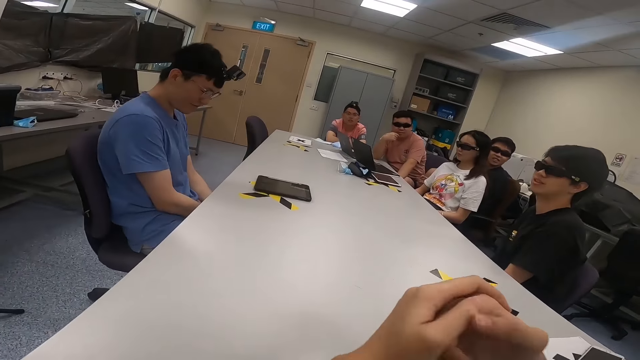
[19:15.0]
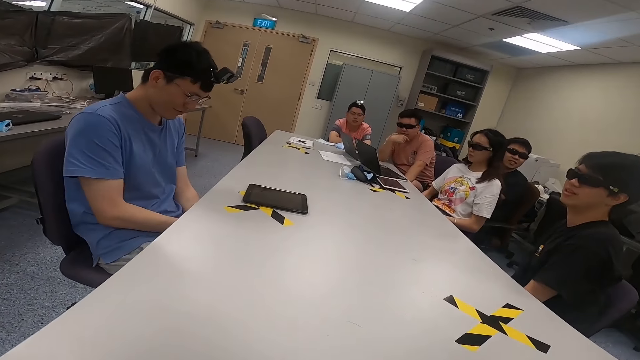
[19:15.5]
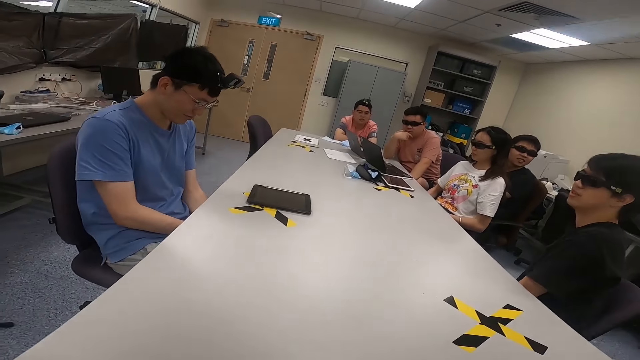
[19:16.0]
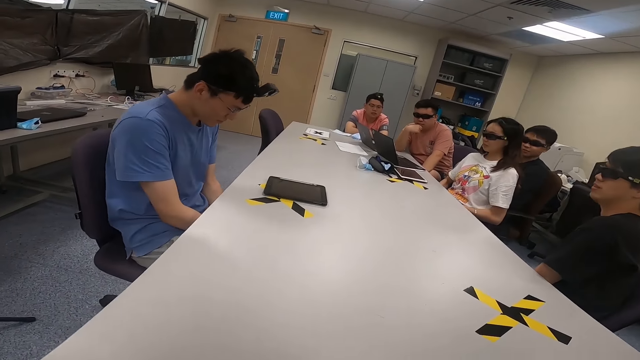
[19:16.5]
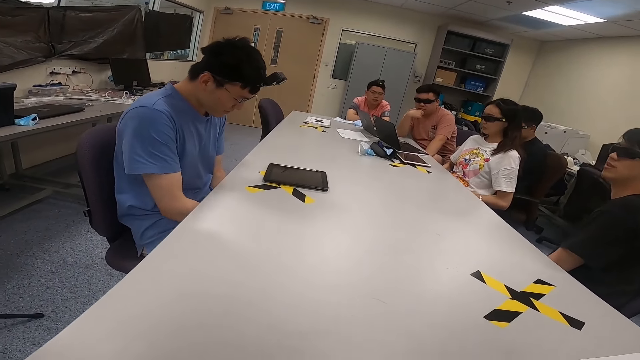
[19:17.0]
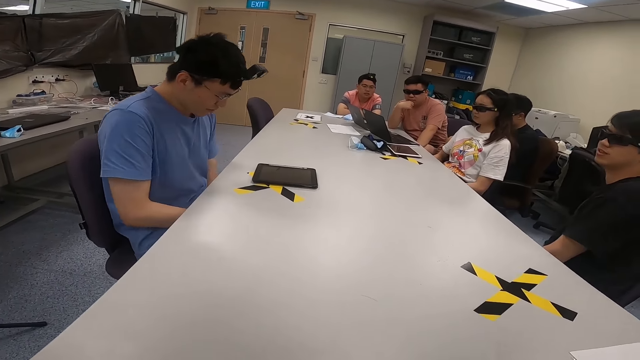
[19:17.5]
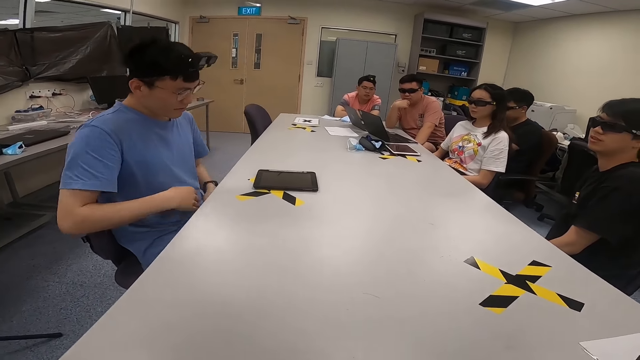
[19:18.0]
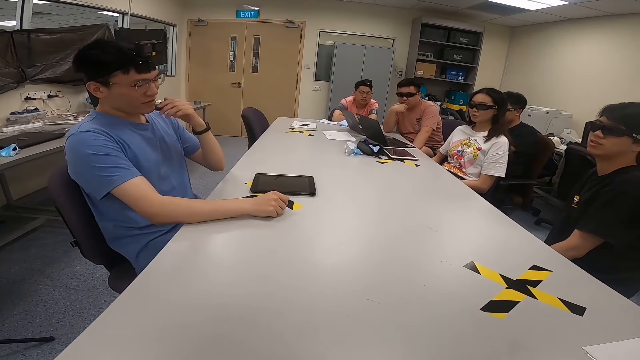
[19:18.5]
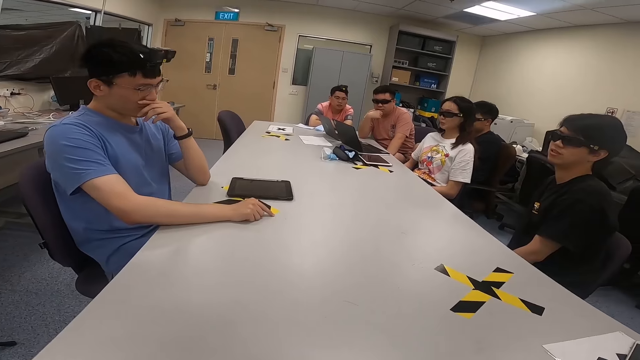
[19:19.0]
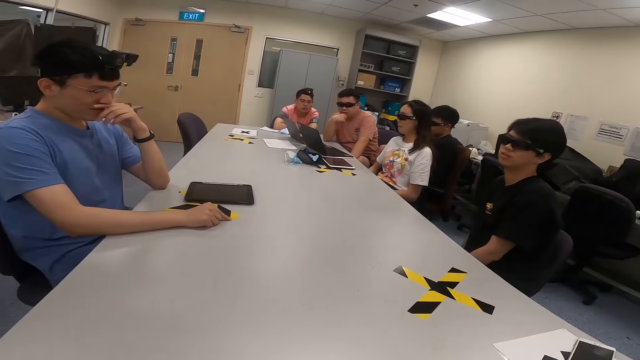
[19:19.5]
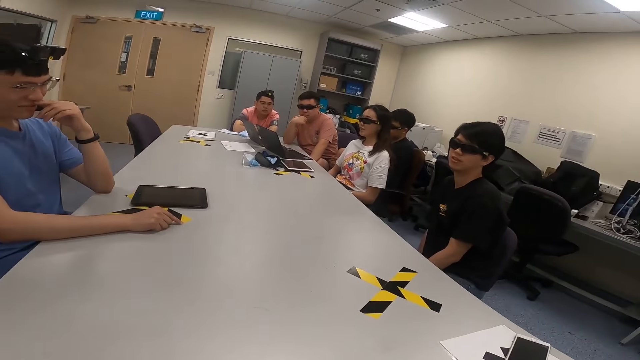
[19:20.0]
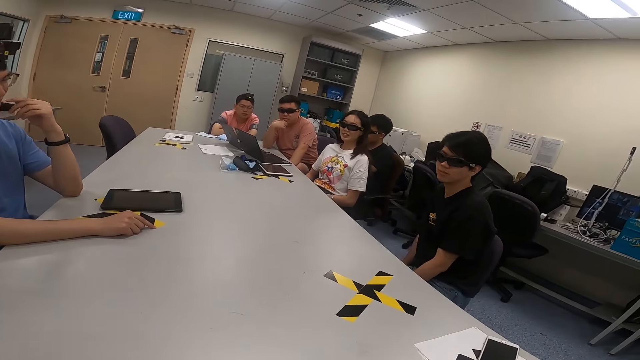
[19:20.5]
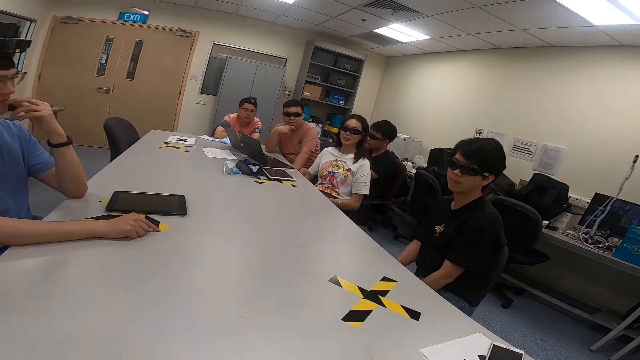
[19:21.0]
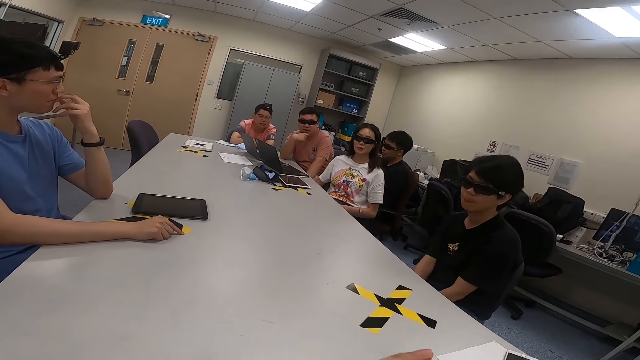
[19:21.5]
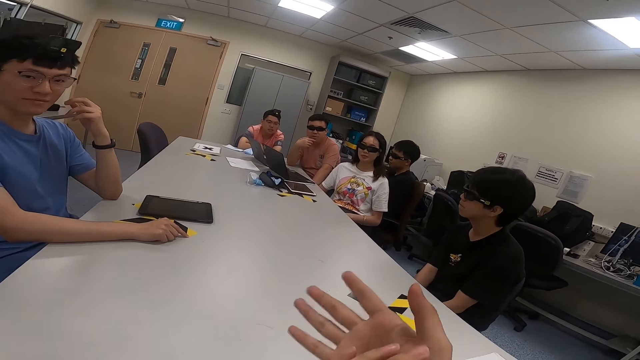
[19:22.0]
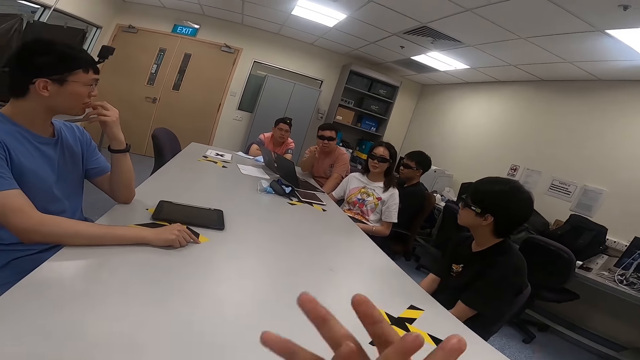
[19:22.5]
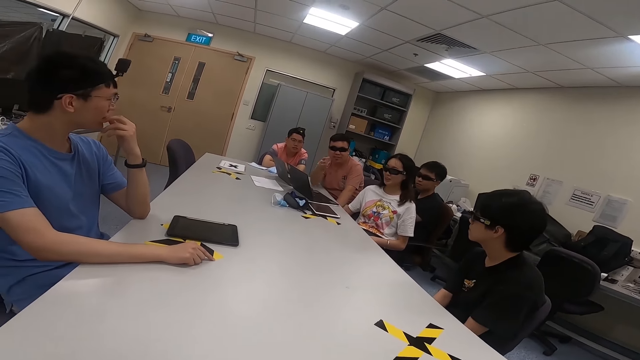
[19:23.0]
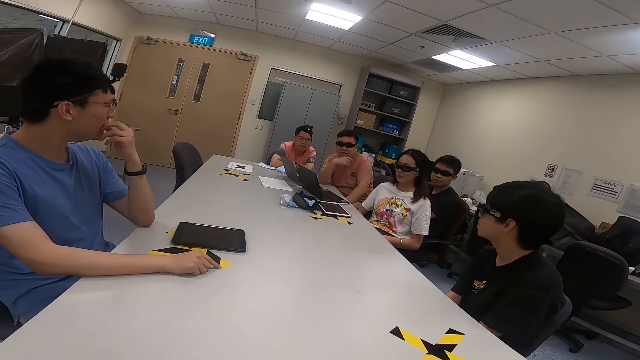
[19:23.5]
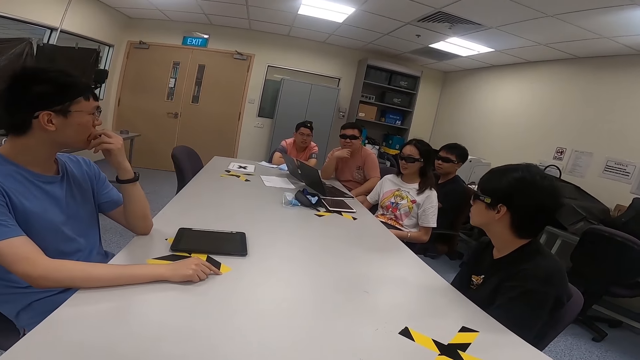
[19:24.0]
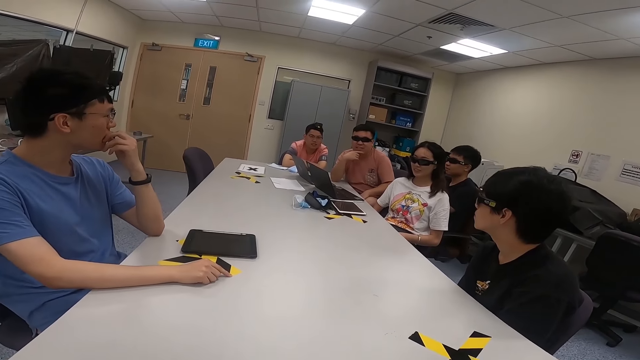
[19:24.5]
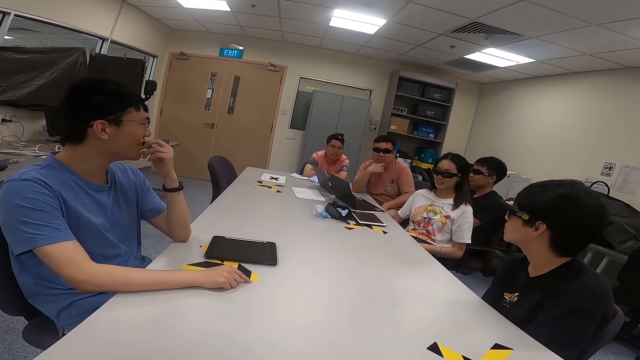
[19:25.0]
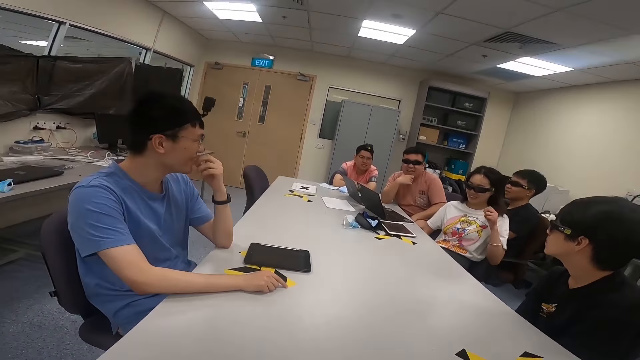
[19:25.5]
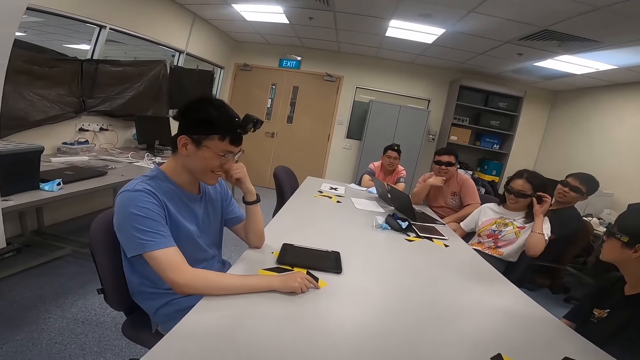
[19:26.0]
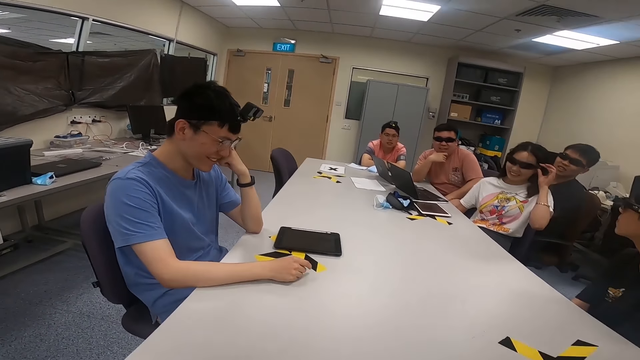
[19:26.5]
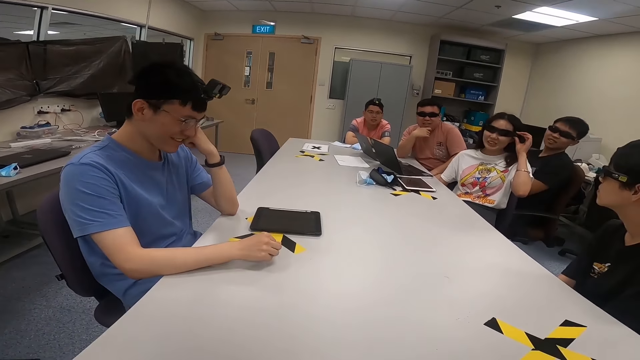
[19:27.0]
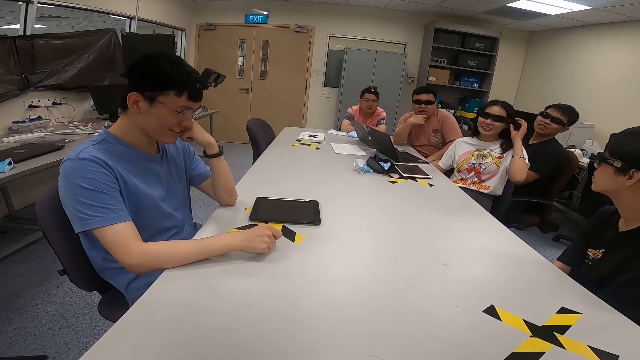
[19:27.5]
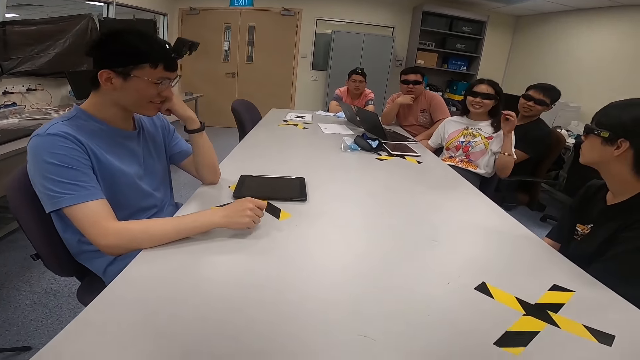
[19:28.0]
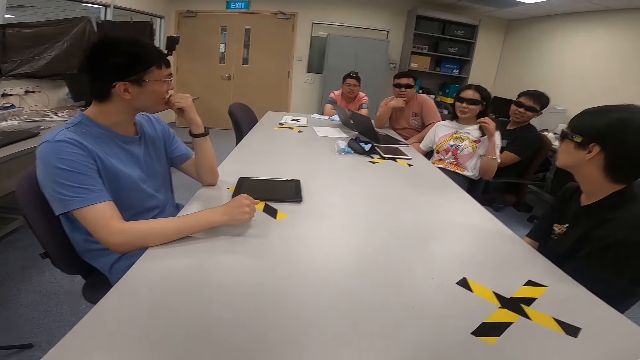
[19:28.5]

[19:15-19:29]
The camera wearer lifts both hands. A man places his right hand on the table. The camera wearer moves his hand. He lifts his left hand. Another man moves his hand. A lady touches her sunglasses.

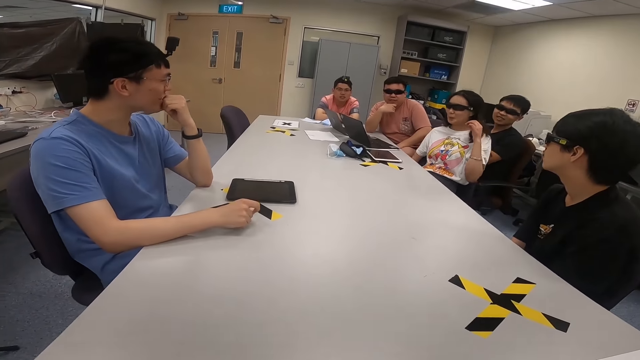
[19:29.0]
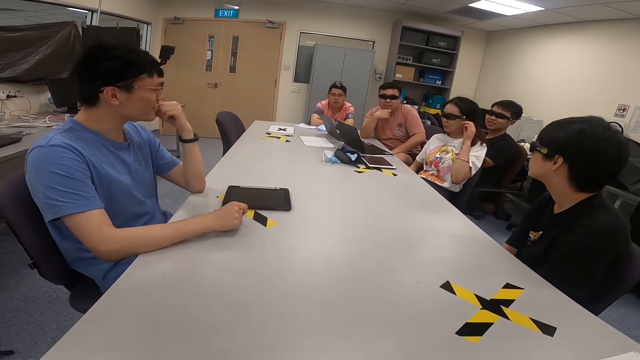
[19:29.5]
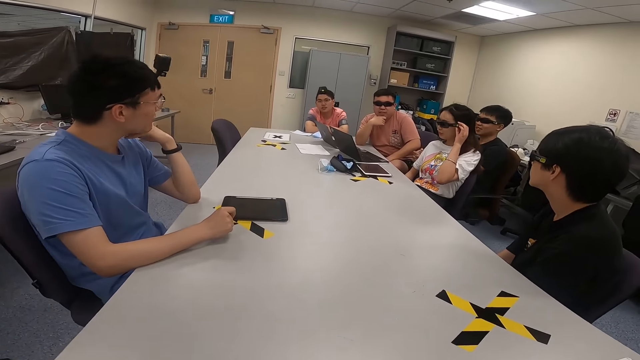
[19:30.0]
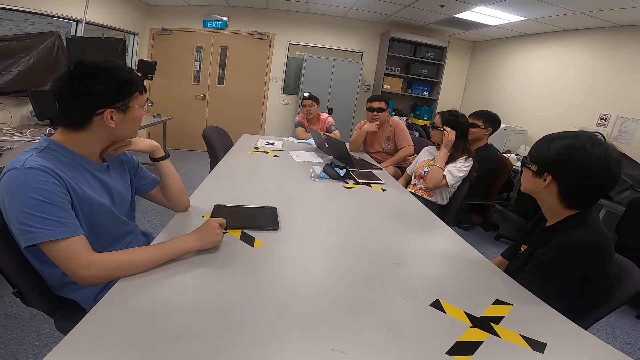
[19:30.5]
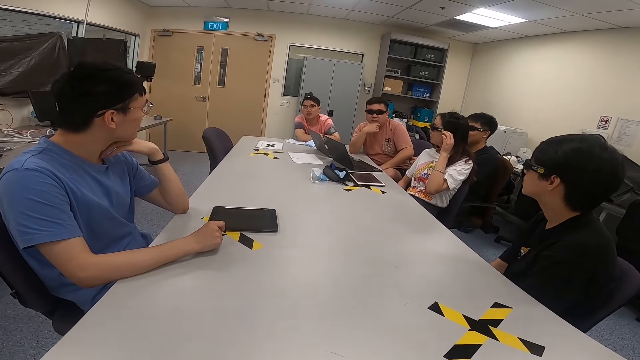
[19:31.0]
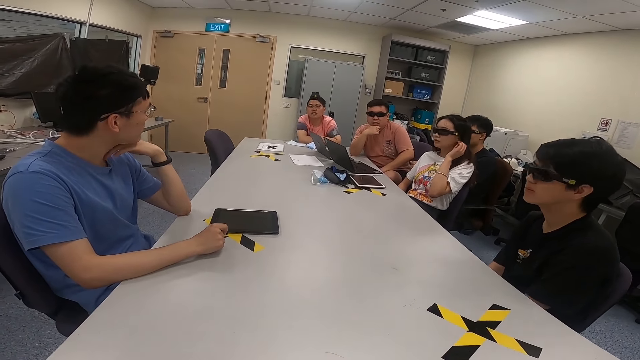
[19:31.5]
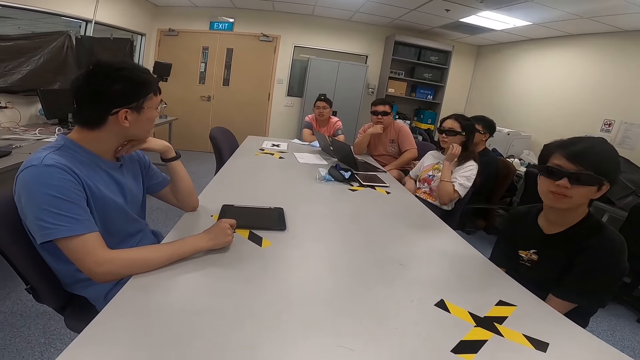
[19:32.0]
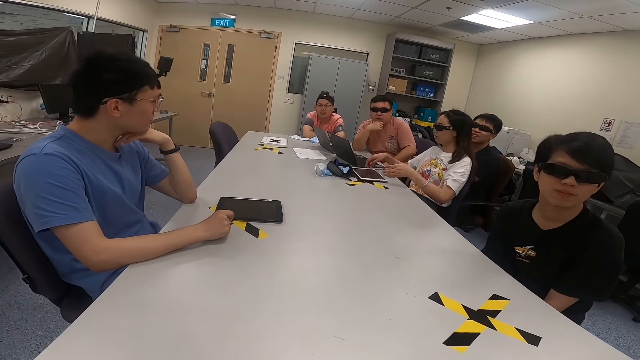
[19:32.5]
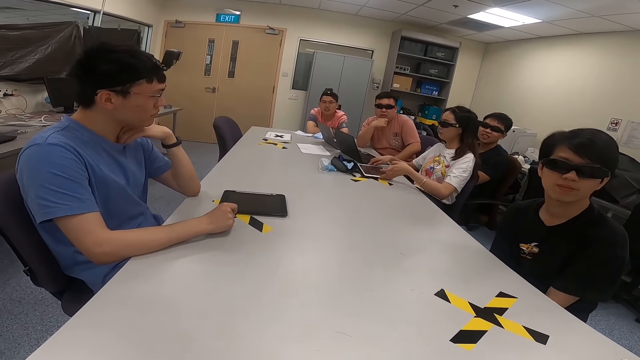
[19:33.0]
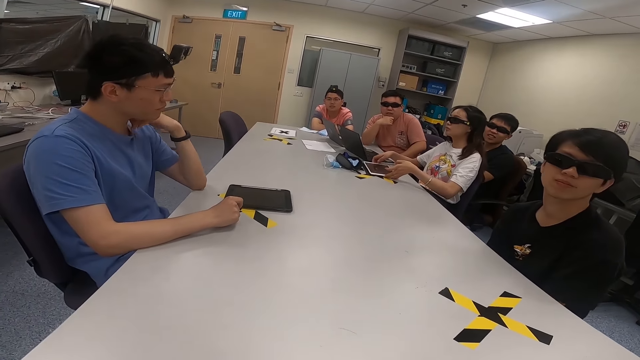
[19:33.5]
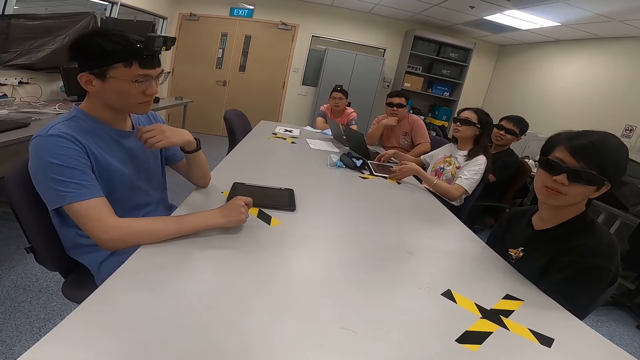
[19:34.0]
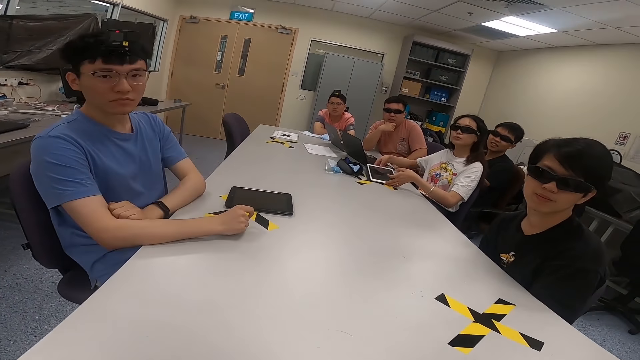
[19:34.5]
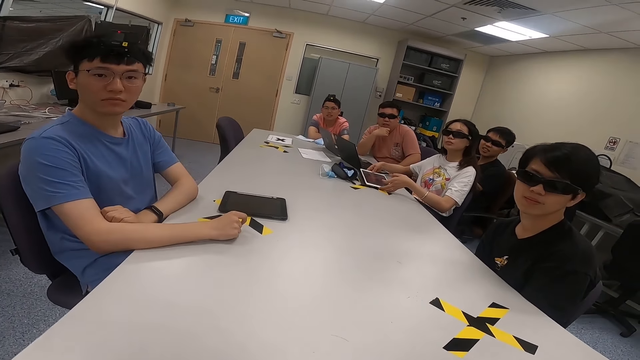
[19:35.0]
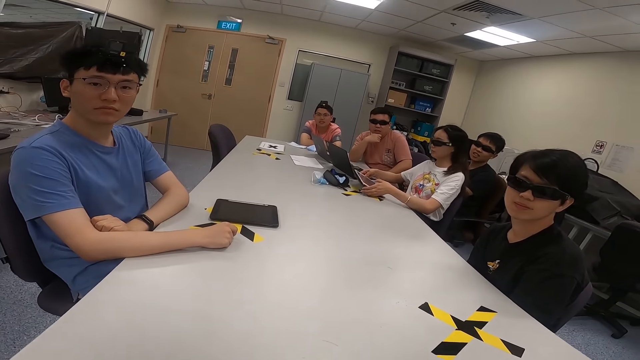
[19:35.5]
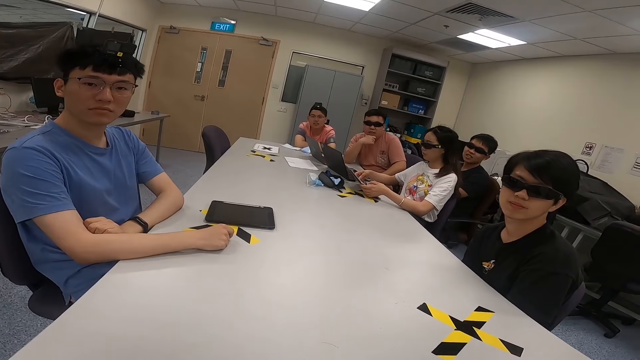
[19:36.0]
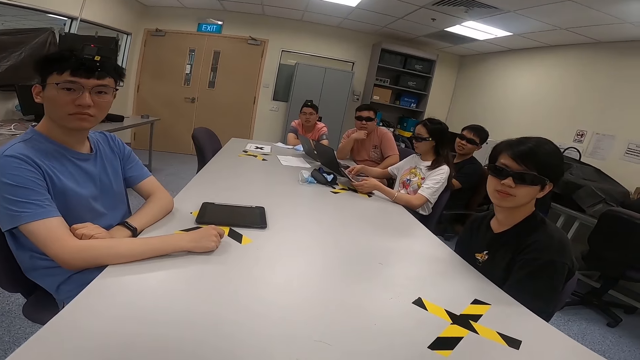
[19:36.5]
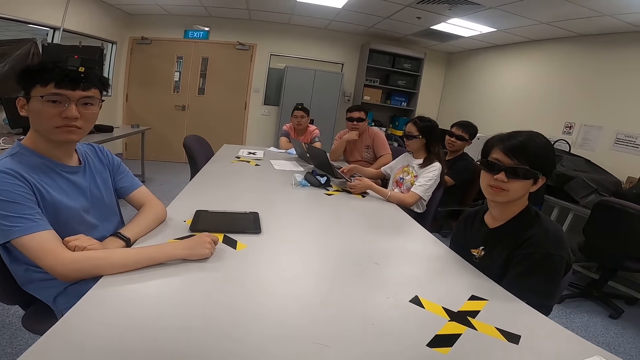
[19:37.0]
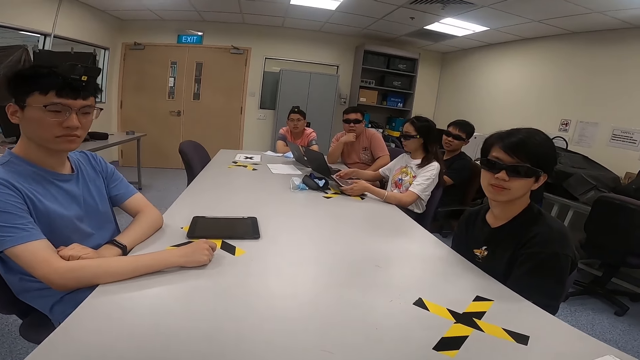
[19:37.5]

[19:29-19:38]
A woman touches her glasses. The woman touches the iPad. She lifts the tablet.
